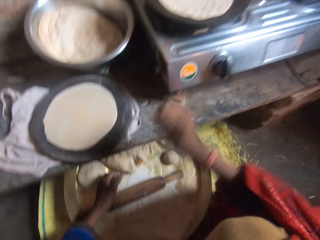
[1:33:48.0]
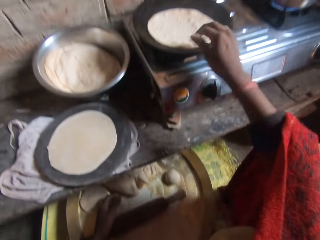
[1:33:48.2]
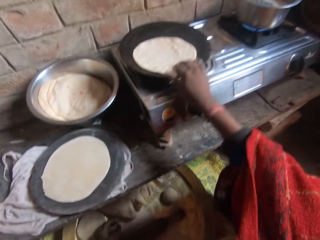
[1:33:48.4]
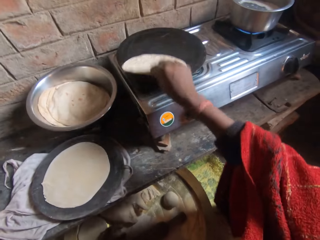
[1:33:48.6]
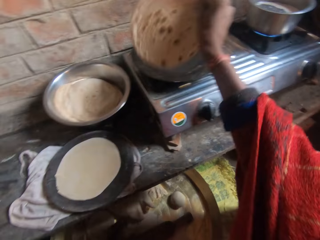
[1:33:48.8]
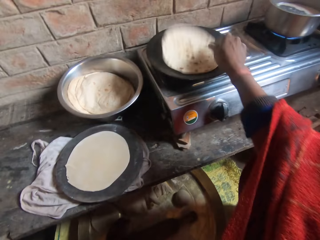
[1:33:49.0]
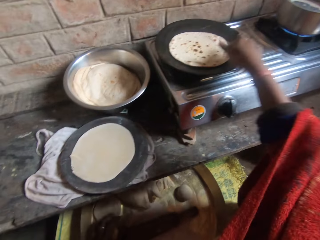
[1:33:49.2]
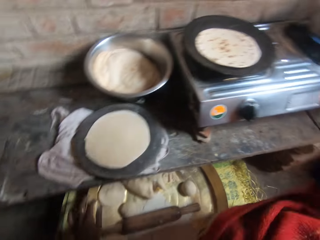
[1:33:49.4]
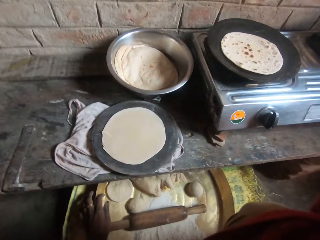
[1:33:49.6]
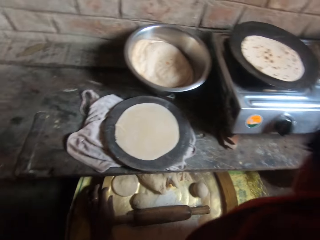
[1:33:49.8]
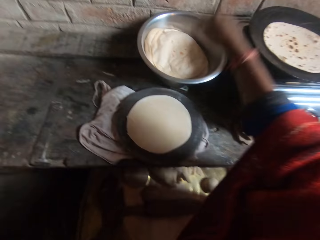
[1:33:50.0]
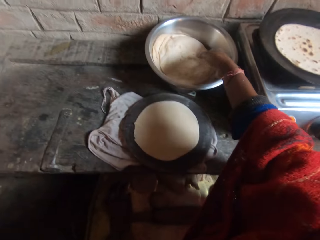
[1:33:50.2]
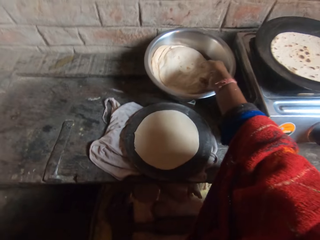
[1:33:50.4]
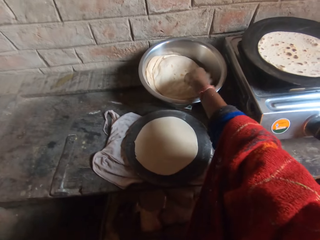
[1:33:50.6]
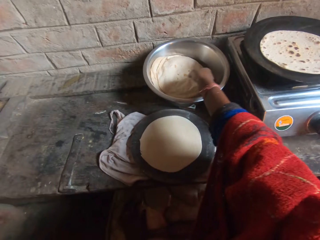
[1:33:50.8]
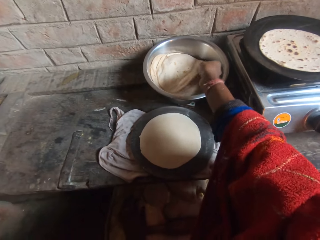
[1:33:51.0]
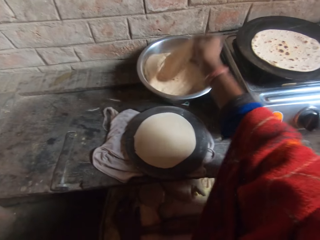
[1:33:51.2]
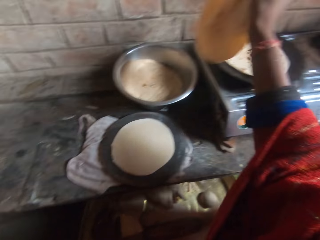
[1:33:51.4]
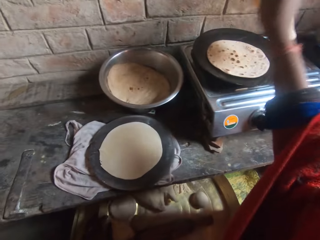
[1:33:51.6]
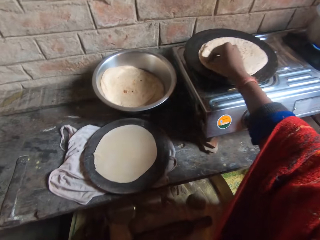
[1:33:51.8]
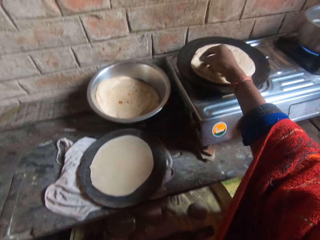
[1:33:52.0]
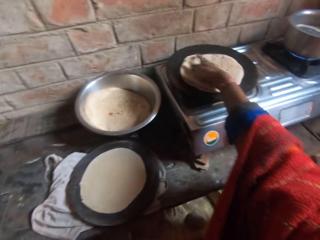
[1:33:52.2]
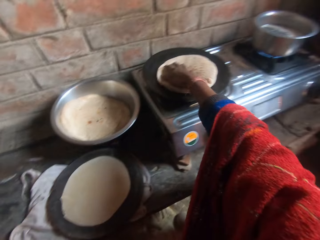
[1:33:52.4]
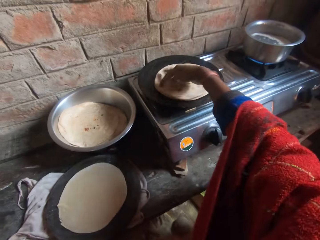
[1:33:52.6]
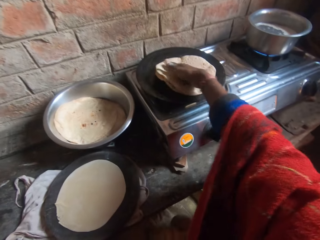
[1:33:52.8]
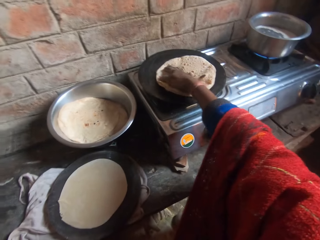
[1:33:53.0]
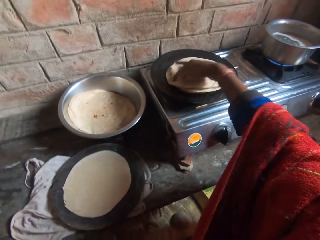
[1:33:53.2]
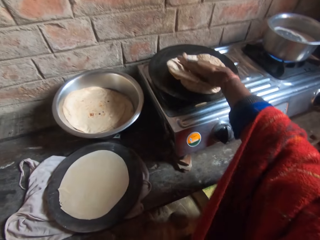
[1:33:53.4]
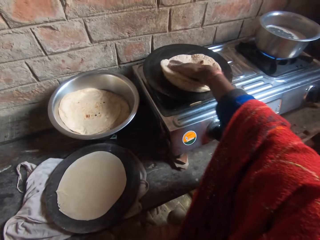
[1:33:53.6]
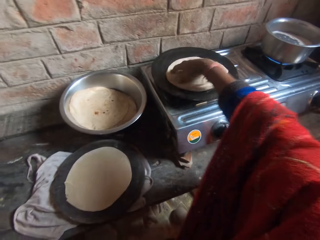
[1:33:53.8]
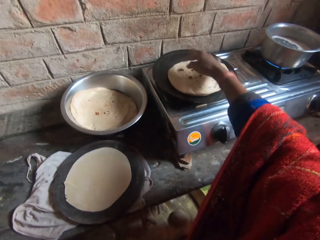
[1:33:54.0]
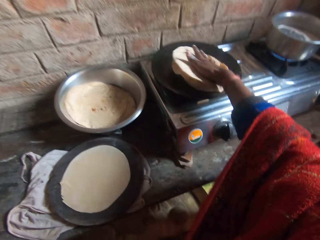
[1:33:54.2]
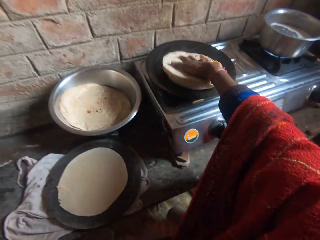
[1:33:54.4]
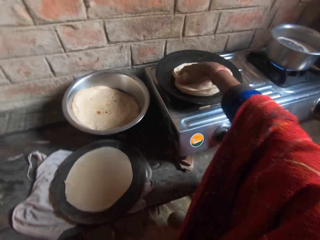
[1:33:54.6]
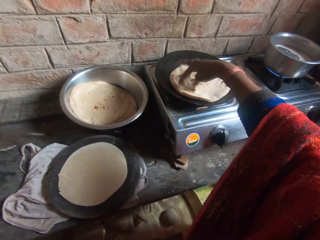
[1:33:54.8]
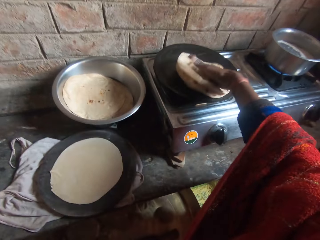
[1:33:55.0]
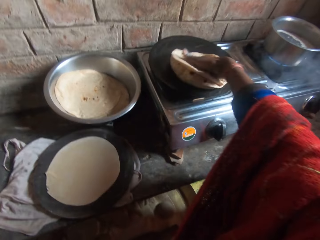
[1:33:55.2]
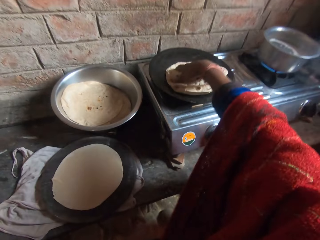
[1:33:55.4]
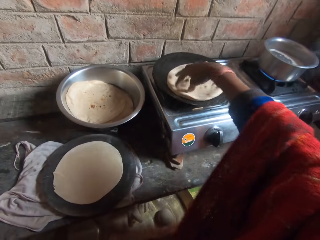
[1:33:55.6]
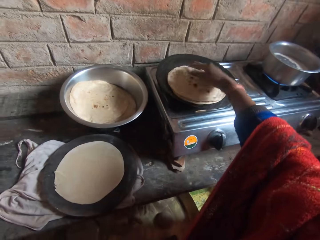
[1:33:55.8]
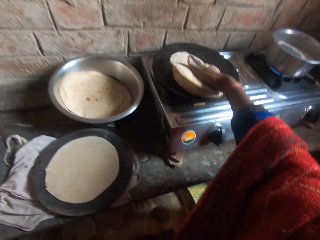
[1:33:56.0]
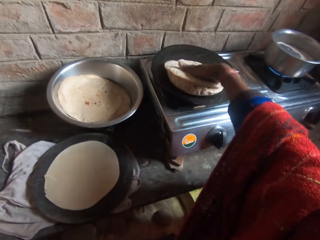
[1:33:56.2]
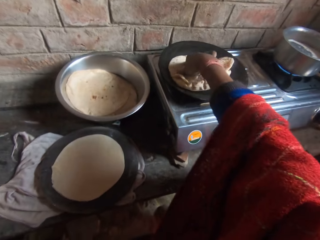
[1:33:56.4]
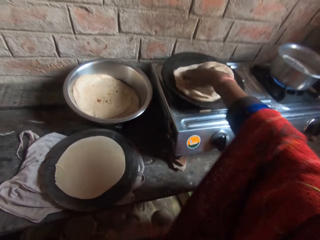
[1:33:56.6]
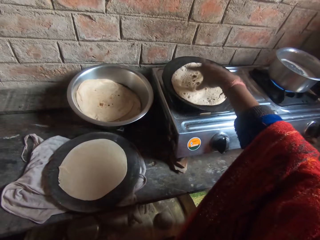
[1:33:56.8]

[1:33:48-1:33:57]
The camera wearer moves her hand forward and picks up the flatbread. She adjusts the dough in the pan. She turns the flatbread and drops the flatbread on the flat pan. She moves her hand towards her. She moves her hand forward. She talks to the woman. She picks up the flatbread in the bowl with her hand. She talks to the woman. She drops the flatbread on the flat pan. She talks to the woman. She rotates the pieces of flatbread on the pan. She adjusts the dough in the pan. The man talks to the camera wearer. The camera wearer rotates the pieces of flatbread on the pan.

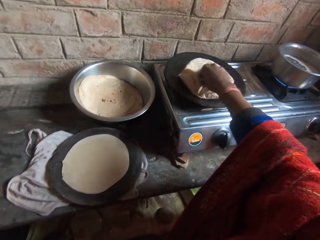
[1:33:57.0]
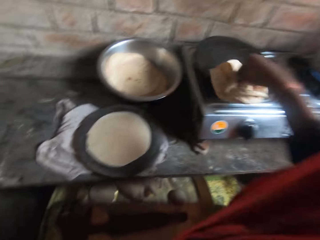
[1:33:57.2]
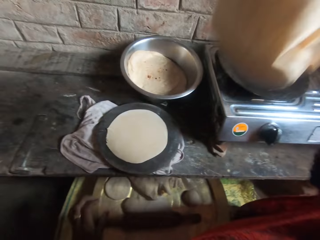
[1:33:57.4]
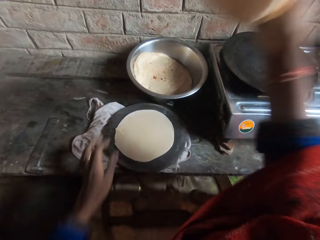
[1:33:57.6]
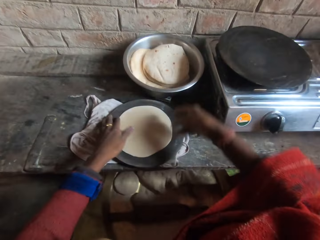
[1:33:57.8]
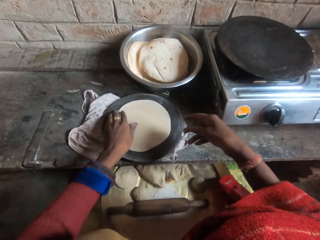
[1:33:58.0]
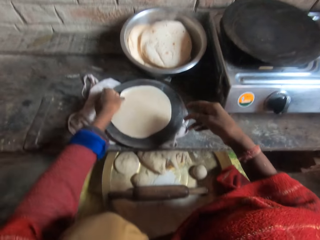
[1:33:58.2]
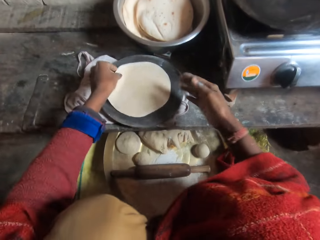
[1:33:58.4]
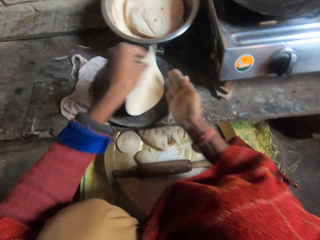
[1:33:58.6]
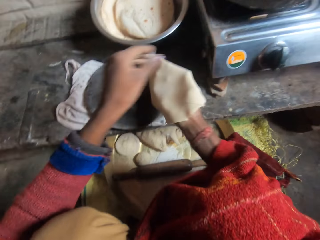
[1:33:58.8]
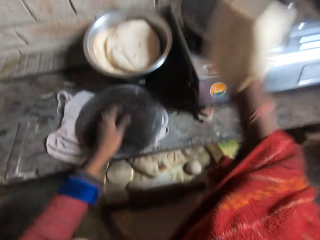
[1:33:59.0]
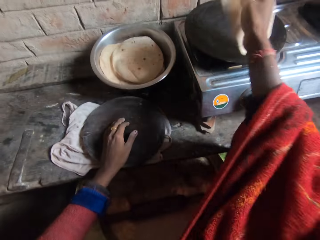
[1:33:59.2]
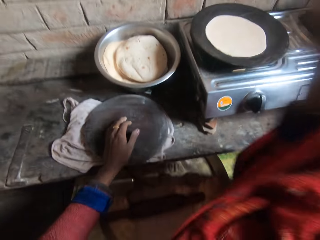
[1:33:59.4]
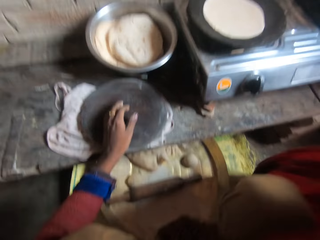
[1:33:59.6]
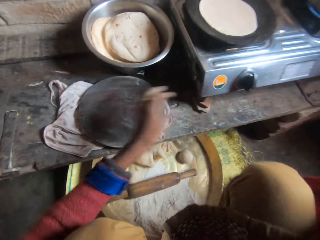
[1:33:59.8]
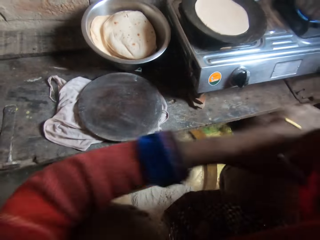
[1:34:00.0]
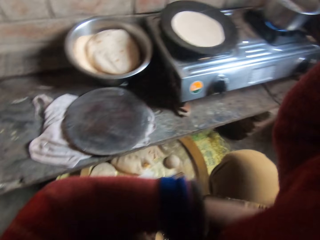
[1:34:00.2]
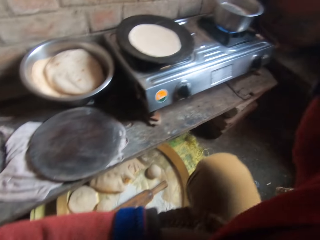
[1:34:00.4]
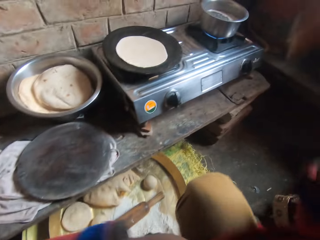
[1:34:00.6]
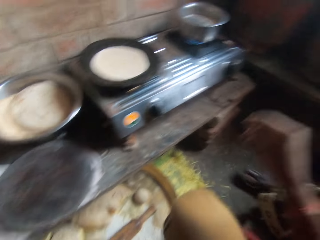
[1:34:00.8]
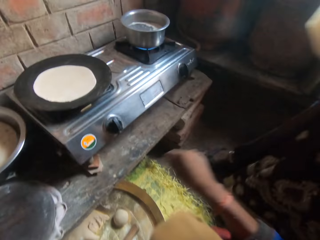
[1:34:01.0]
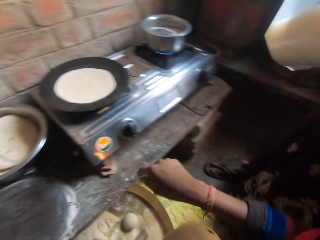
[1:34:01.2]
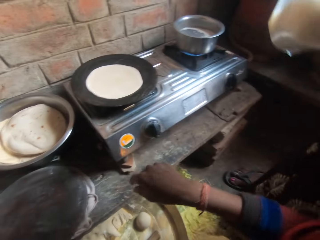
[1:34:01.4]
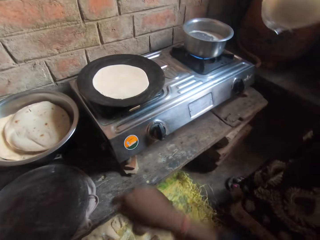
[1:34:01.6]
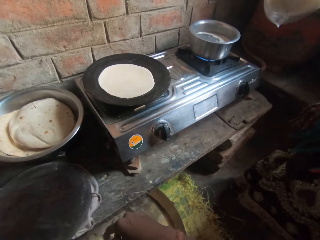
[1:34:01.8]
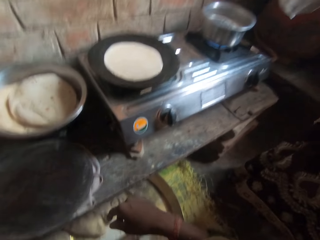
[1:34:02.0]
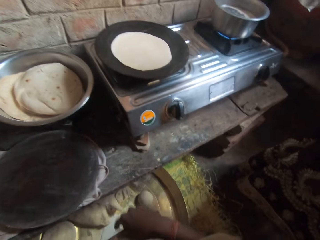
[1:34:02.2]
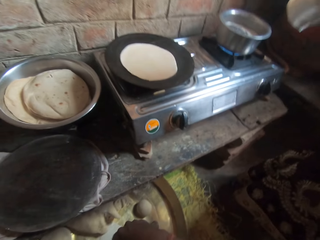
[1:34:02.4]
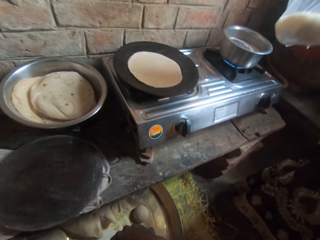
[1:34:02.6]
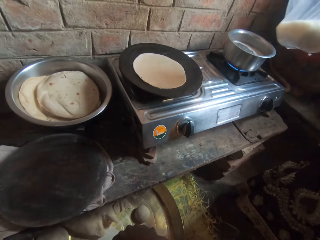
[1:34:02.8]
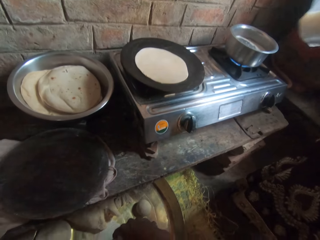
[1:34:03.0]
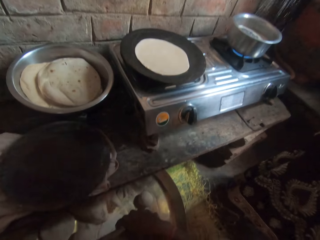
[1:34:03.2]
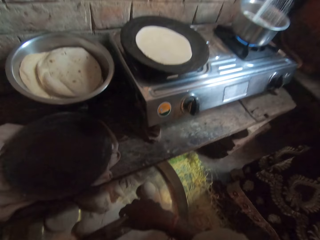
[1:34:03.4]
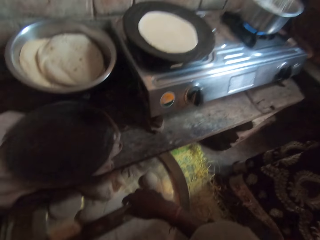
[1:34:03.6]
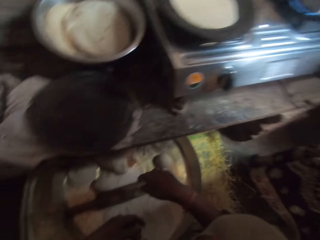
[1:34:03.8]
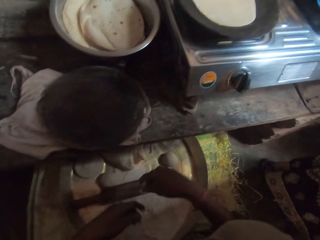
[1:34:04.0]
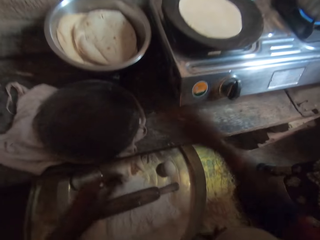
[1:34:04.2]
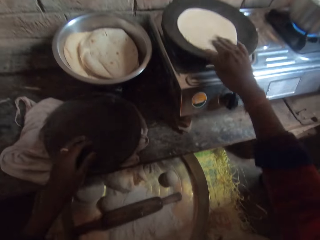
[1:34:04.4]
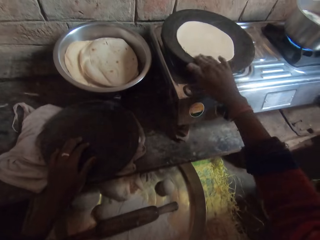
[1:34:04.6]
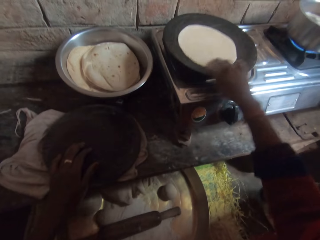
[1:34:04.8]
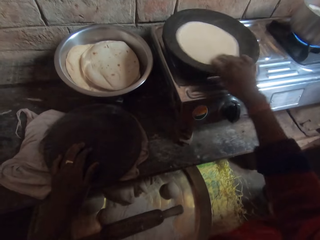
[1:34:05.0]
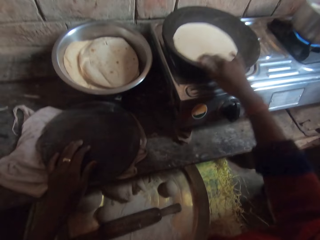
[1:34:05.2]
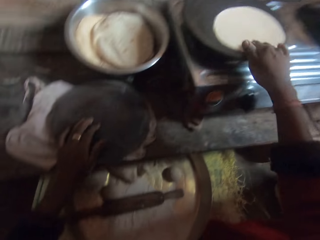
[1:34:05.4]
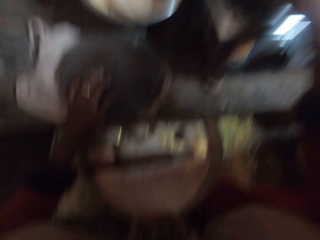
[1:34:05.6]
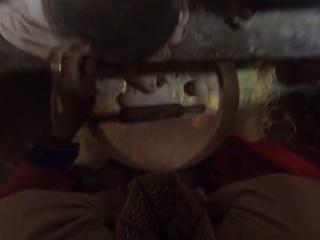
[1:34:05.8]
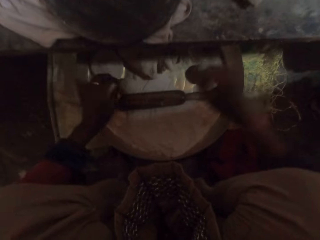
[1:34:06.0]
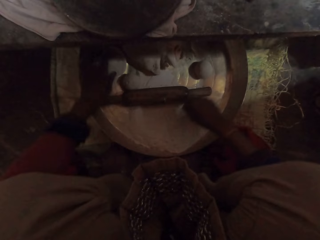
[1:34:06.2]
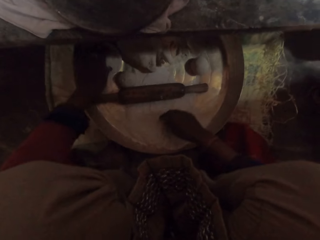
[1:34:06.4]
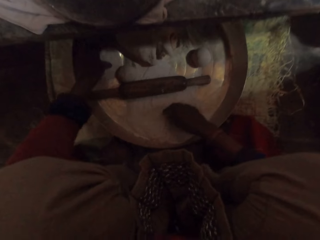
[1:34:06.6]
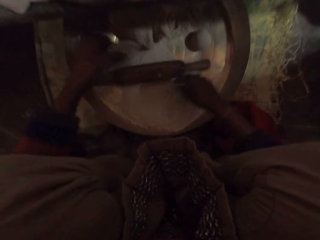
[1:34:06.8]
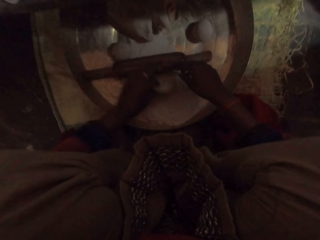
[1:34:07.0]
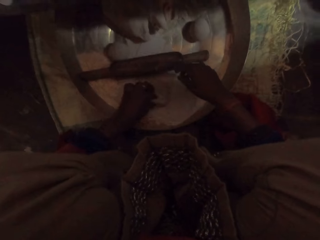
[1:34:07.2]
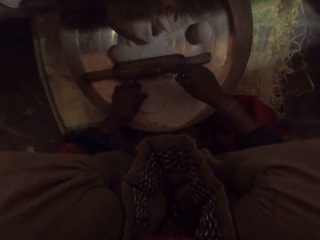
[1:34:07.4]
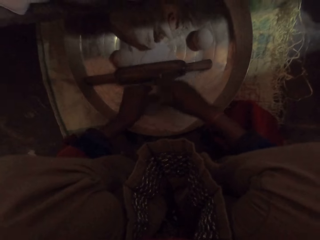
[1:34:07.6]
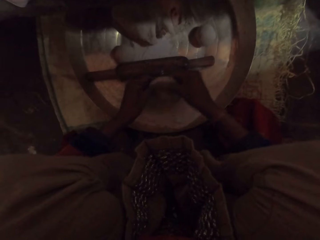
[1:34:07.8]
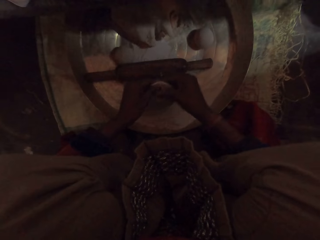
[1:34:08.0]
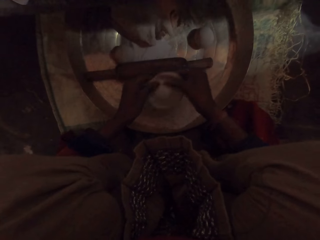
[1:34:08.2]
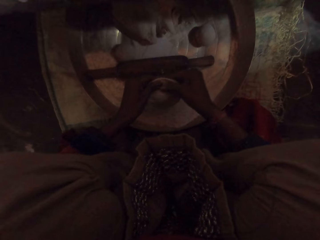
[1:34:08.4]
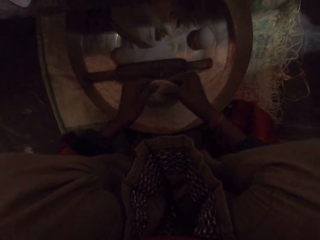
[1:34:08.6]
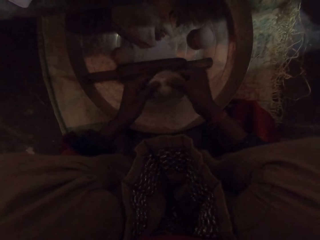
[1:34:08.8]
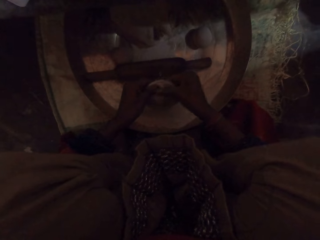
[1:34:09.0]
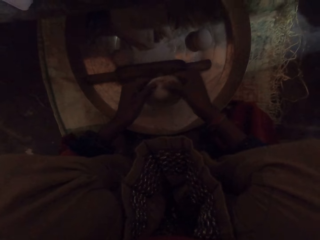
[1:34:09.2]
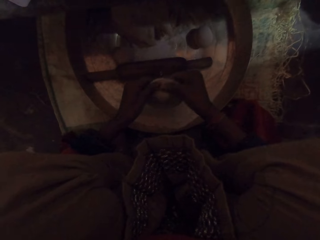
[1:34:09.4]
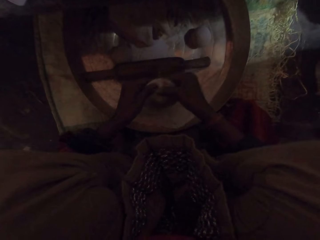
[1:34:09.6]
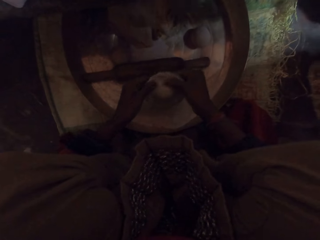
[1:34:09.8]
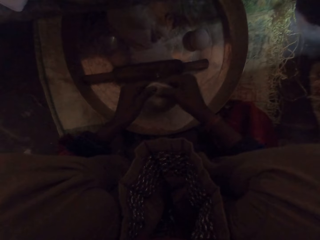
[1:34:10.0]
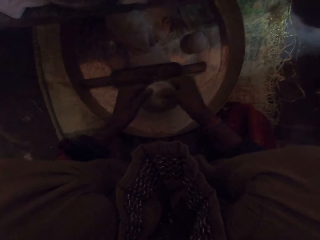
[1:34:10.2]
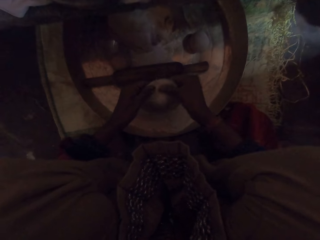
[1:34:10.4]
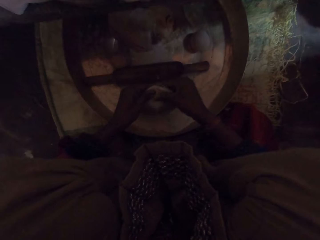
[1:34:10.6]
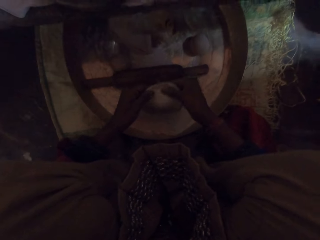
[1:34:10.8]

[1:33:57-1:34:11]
The camera wearer picks up the pieces of flatbread. She moves her left hand forward. She drops the flatbread in the bowl. She places her left hand on the flatbread. She picks up the flatbread. She places the flatbread on her right hand. She moves her hand forward. She drops the flatbread on the flat pan from the wood. She moves her hand towards her. She moves her other hand forward. She pushes her cloth backwards with her hand. She lowers her hand. The woman walks beside the camera wearer. The camera wearer talks to the man. She moves her hands forward and places her hand on the rolling board. She places her other hand on the flatbread. The man talks to the camera wearer. The camera wearer rotates the flatbread on the flat pan. She adjusts the dough in the pan. She lowers her hands. She holds the dough on the tray with her left hand. She places her right hand on the flour. She picks up the dough. She molds the dough with flour with her hands. She places the dough in the flour. She holds the dough with both her hands. She presses on the dough with her hands.
